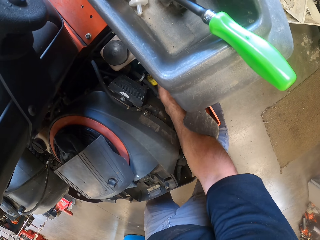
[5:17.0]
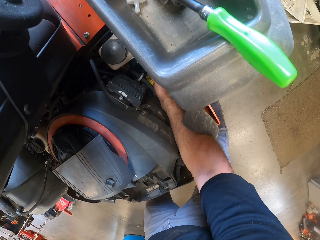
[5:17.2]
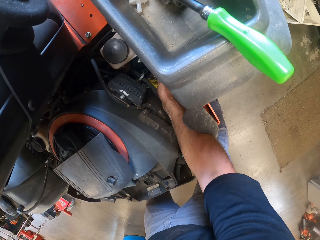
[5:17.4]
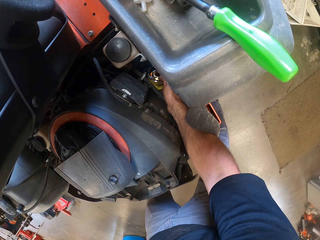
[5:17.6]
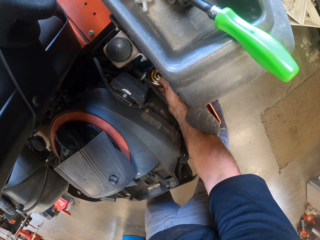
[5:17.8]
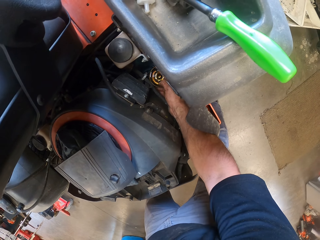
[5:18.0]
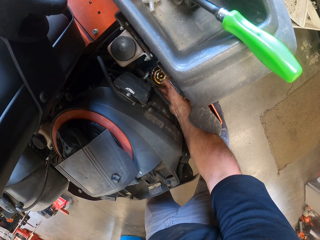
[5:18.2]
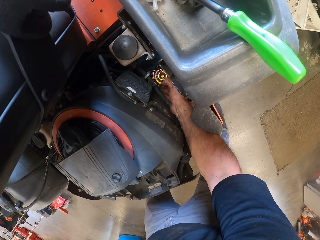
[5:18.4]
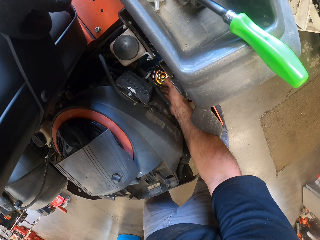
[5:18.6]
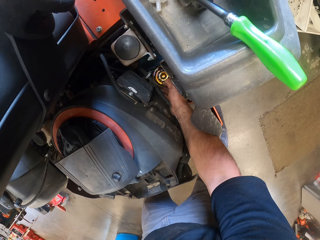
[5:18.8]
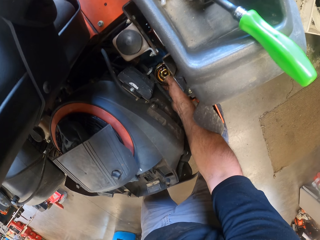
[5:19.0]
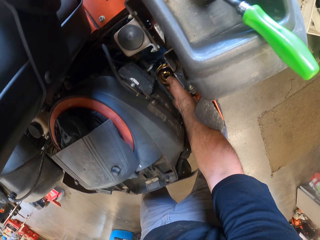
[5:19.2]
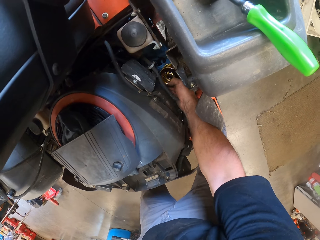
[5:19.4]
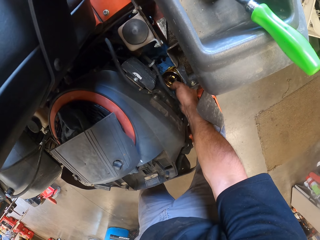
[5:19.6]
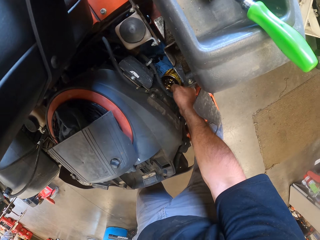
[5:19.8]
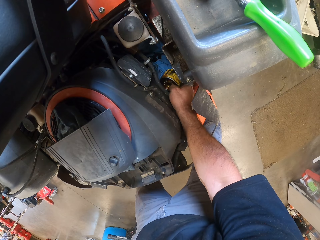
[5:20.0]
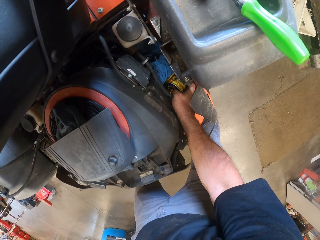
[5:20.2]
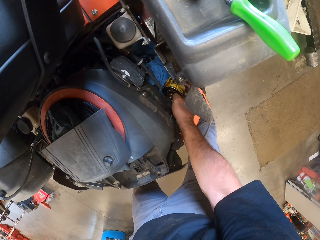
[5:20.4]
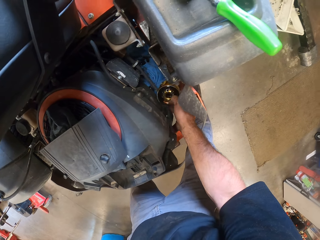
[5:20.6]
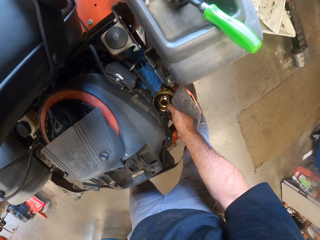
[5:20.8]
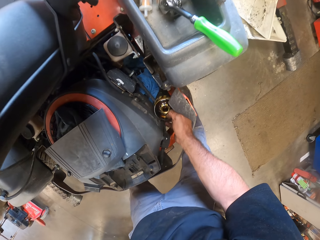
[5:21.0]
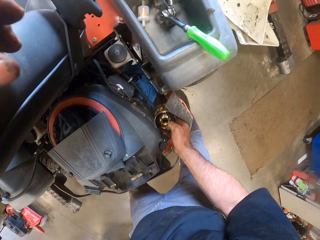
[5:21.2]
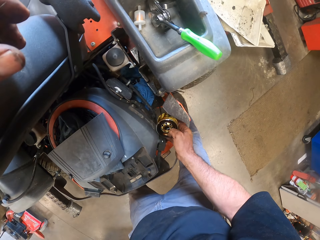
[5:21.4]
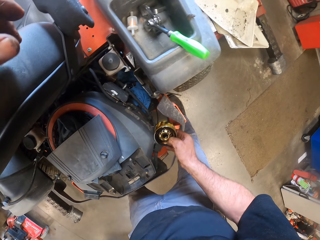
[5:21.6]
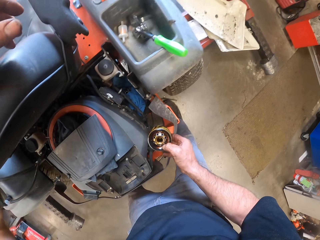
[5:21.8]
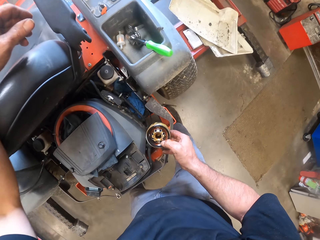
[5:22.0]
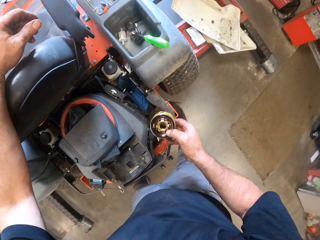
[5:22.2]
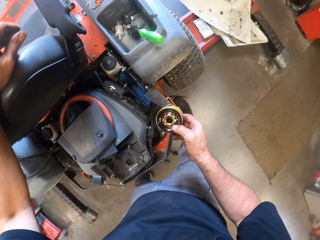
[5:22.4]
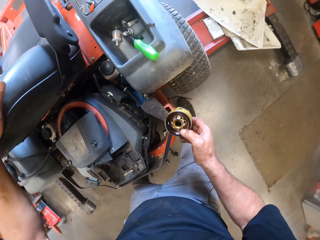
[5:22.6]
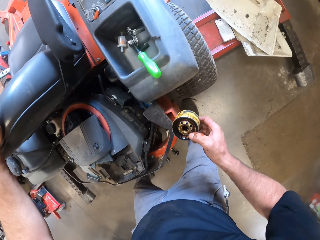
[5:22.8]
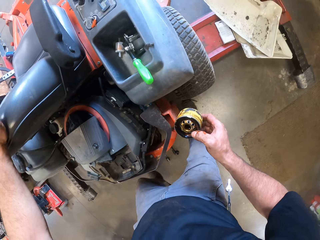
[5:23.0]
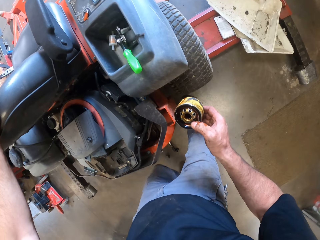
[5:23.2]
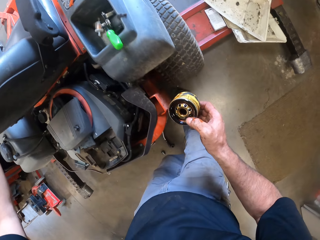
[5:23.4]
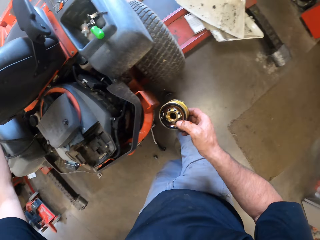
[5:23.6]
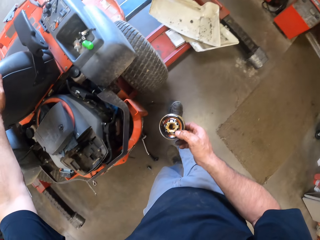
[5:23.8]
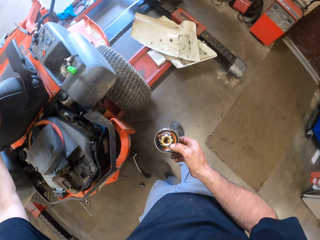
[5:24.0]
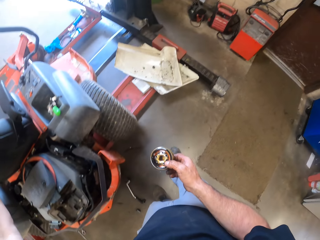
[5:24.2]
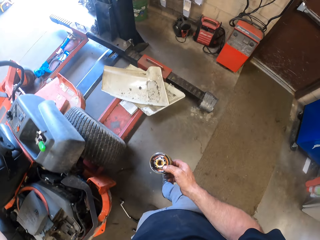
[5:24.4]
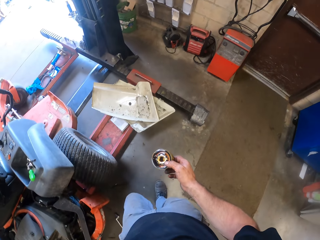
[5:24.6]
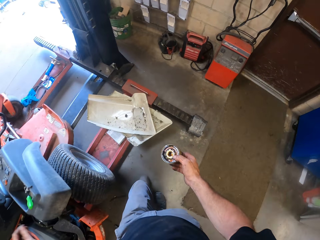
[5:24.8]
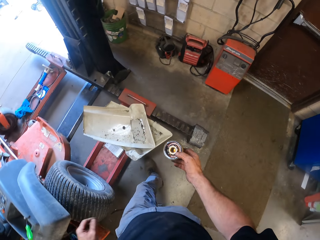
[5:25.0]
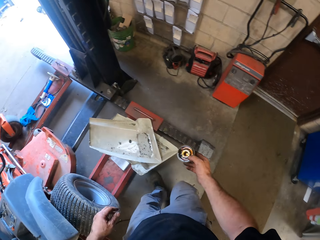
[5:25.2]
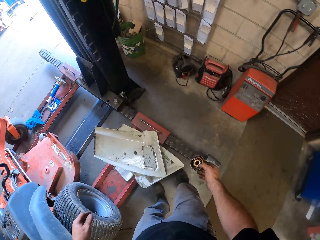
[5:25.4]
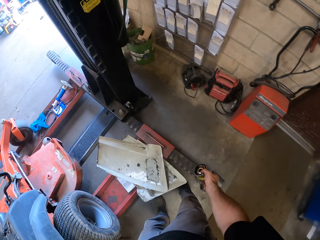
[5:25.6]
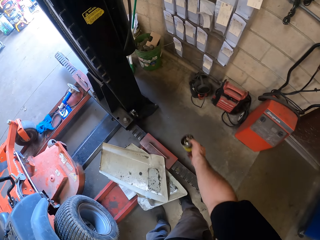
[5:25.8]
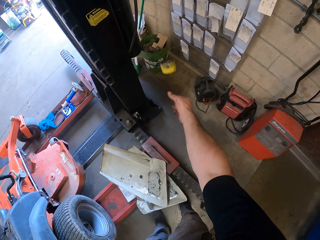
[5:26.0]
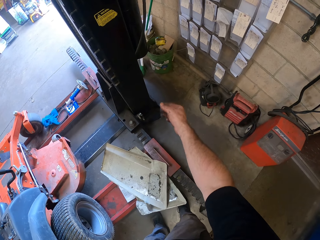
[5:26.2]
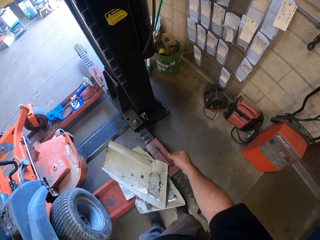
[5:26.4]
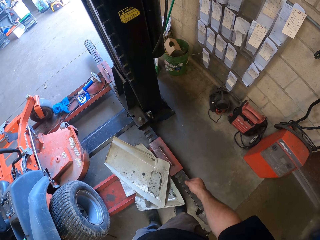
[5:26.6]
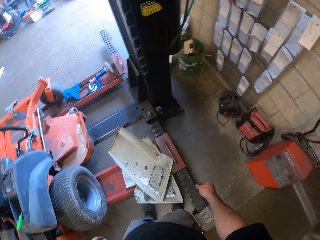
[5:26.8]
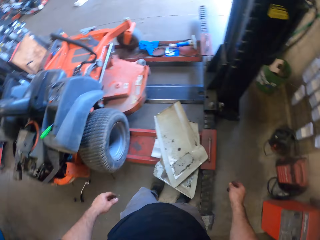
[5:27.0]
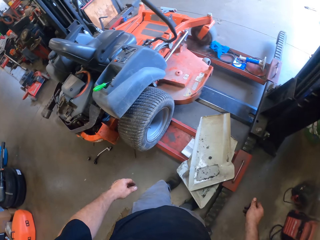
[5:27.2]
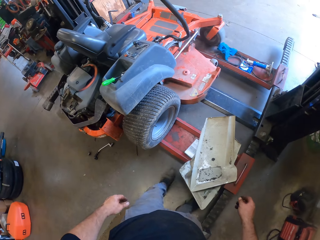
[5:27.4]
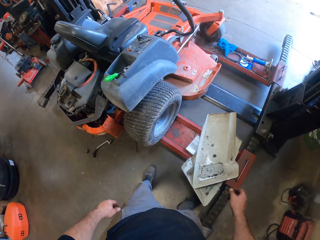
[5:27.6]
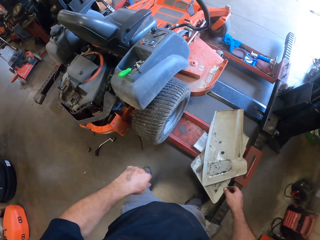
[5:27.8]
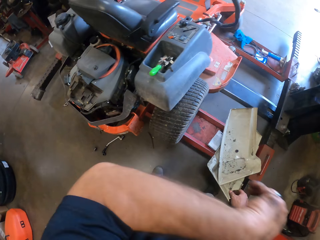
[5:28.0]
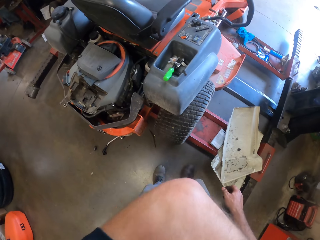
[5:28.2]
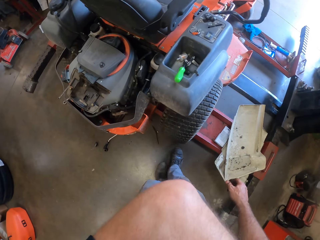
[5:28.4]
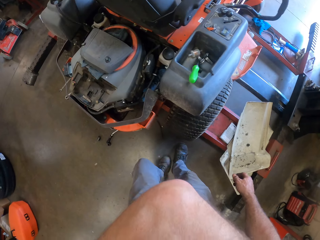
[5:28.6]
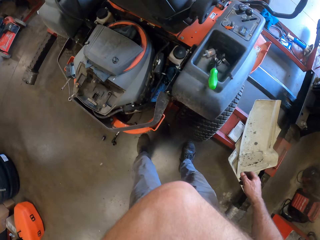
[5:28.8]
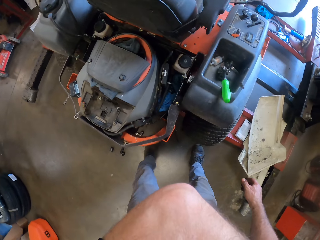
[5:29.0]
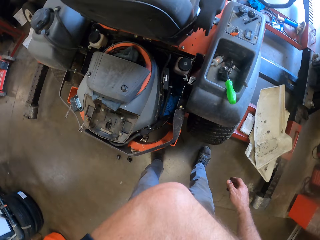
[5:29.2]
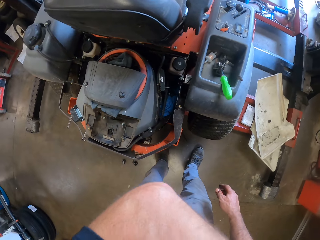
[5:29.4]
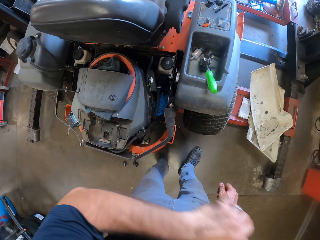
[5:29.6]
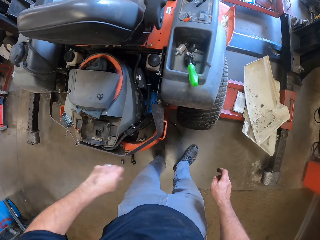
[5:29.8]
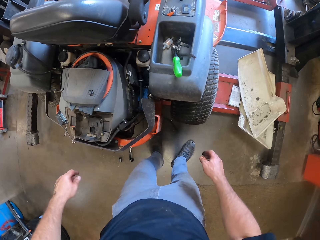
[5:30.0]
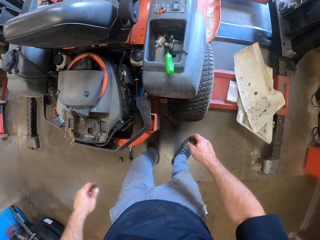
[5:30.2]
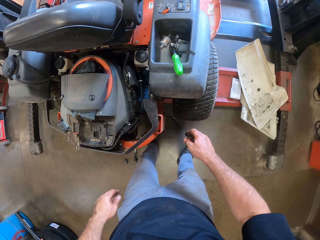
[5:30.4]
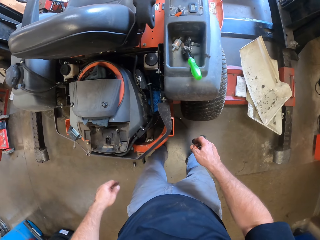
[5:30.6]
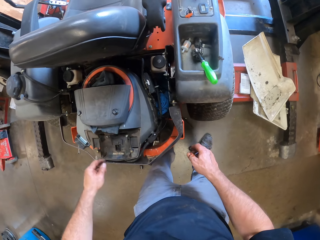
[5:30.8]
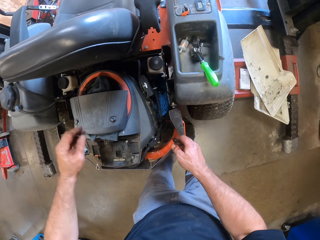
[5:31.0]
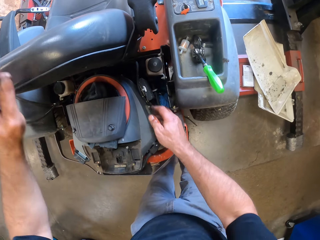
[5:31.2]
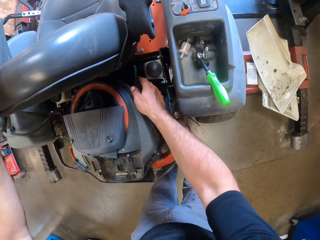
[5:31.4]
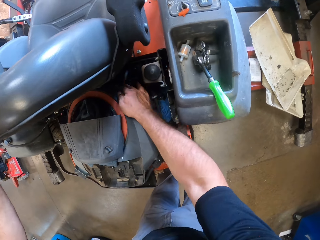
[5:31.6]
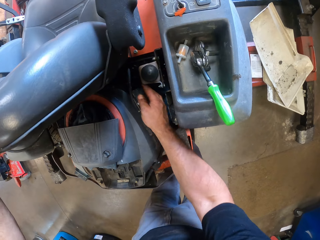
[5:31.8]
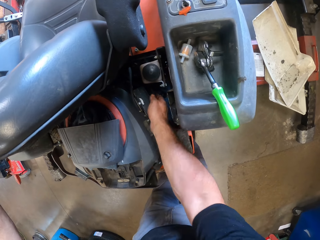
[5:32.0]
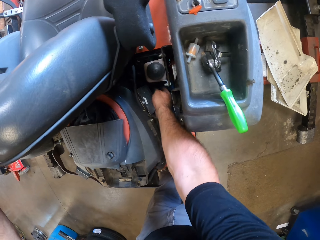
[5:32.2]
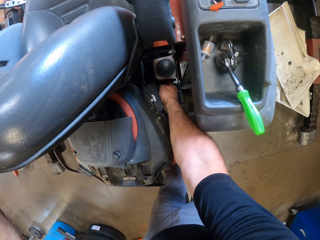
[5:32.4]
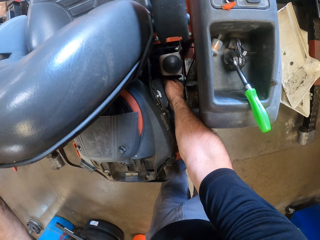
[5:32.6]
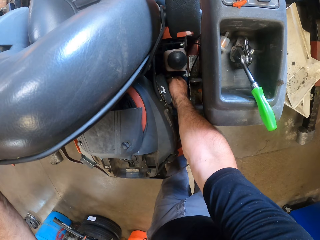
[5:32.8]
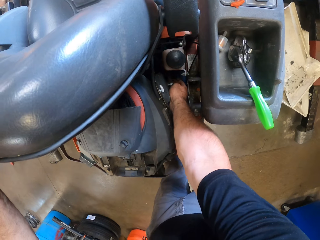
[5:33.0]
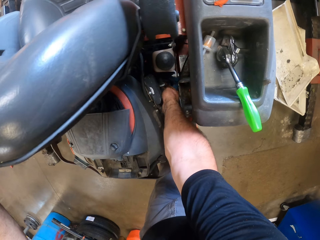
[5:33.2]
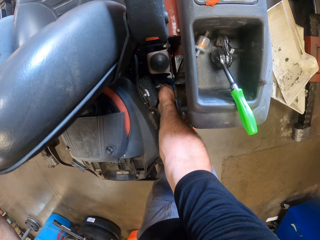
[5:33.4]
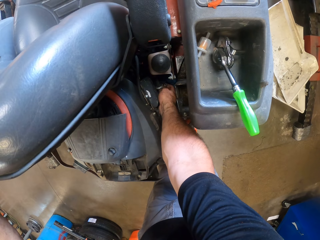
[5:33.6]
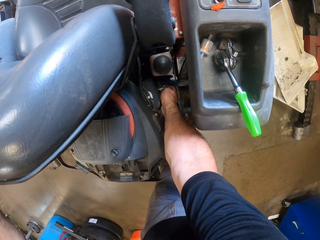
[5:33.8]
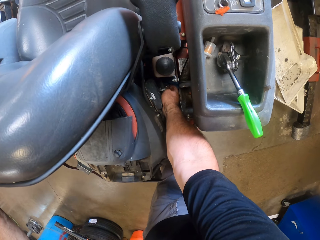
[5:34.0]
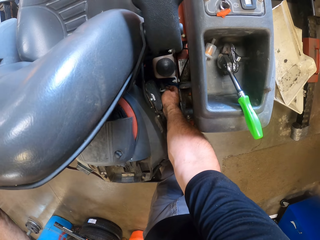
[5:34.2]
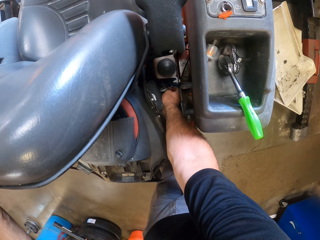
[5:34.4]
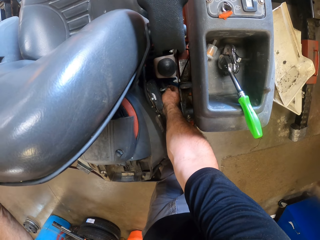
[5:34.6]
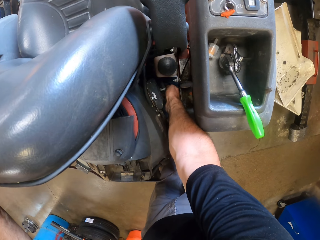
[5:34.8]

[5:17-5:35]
The camera wearer brings out the oil filter on the lawnmower engine with his right hand. He walks in the room. He takes a step forward. He throws the oil filter into the dustbin with his right hand. He wipes his face with his left arm. He scratches himself on the back. He places his left hand on the lawnmower seat. He adjusts the lawnmower cable with his right hand. He fixes the lawnmower with his hands.

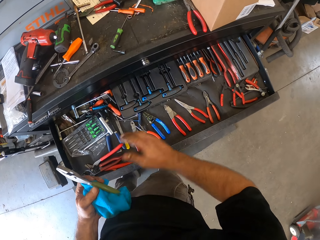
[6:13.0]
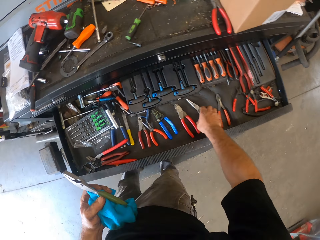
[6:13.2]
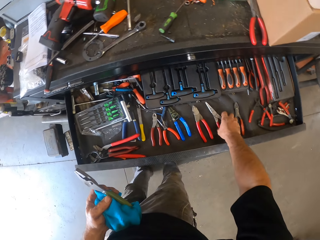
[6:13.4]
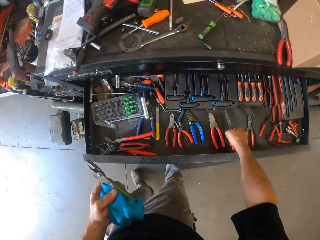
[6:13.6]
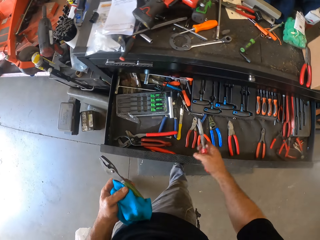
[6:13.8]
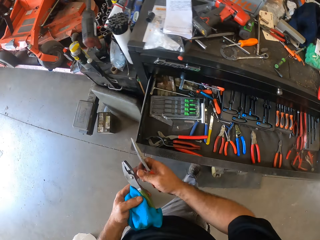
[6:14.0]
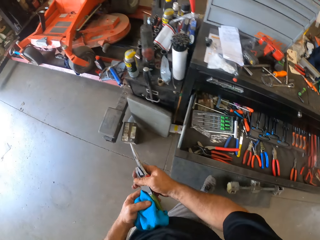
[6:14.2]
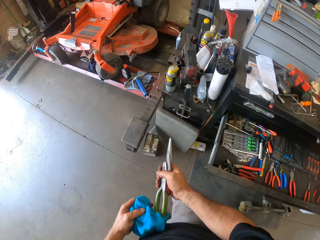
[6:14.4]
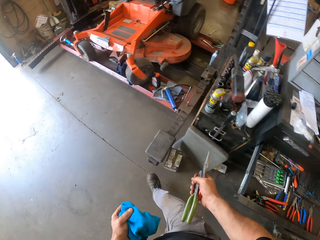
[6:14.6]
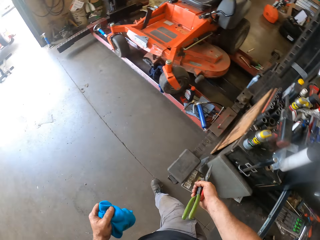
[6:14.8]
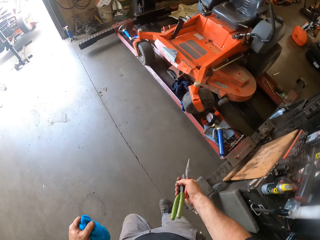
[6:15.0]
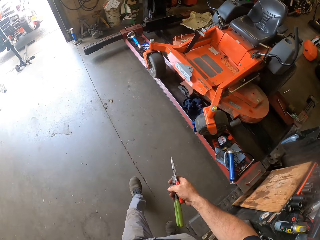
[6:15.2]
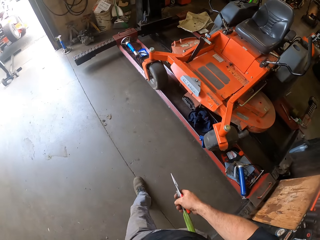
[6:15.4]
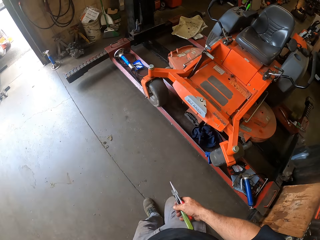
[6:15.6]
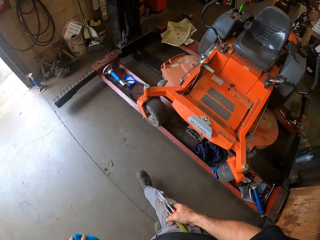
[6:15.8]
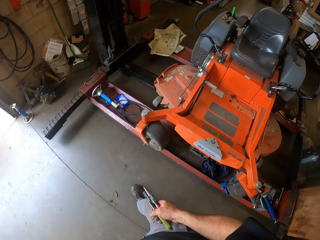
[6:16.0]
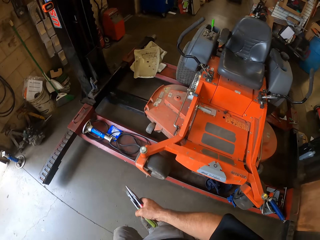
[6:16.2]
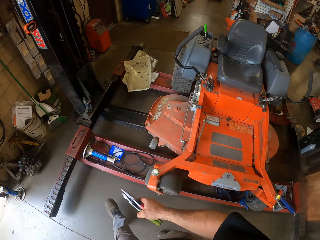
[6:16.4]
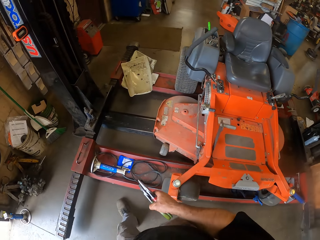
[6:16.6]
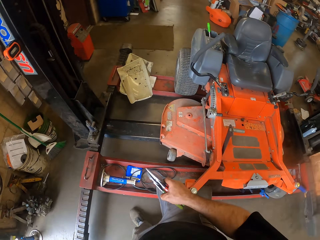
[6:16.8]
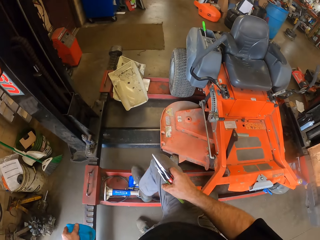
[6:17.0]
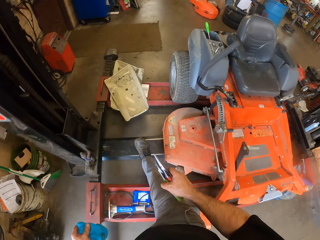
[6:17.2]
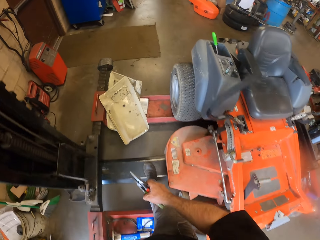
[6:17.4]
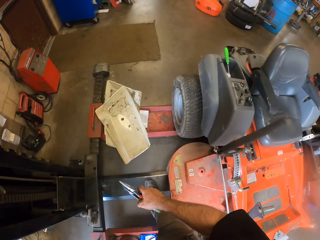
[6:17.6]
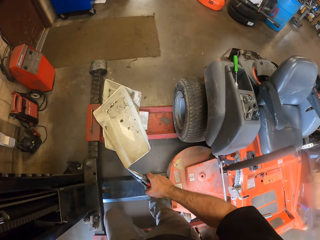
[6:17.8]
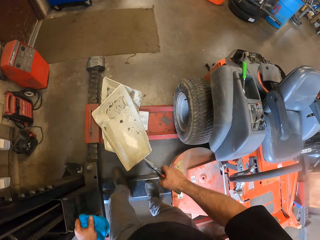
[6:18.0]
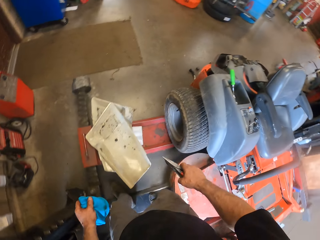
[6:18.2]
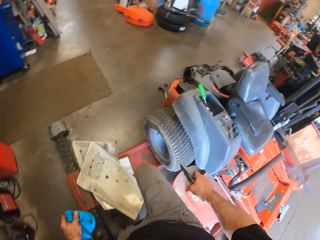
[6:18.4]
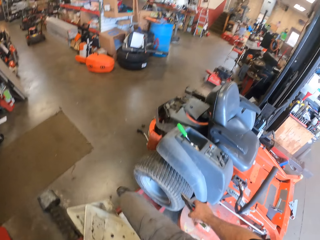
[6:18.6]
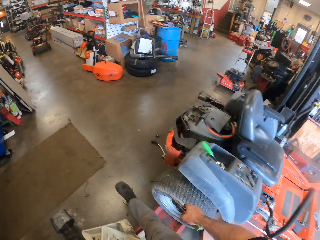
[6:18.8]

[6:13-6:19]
The camera wearer passes the pair of pliers to his left hand. He picks up another pair of pliers from the table with his right hand. He passes the pair of pliers to his right hand. He walks back towards the lawnmower.
